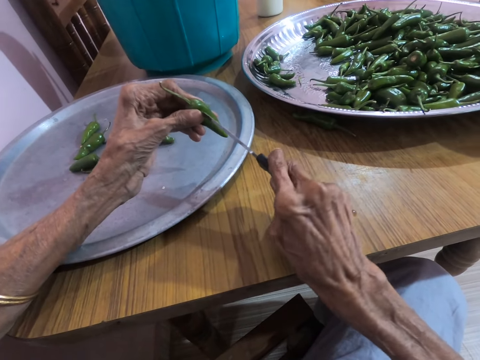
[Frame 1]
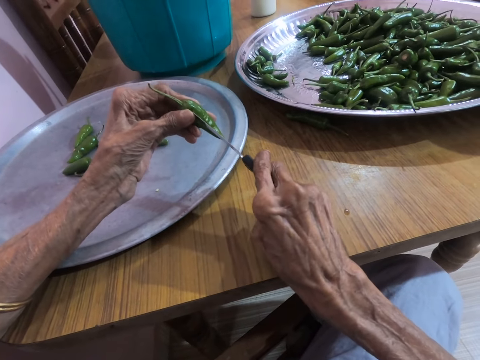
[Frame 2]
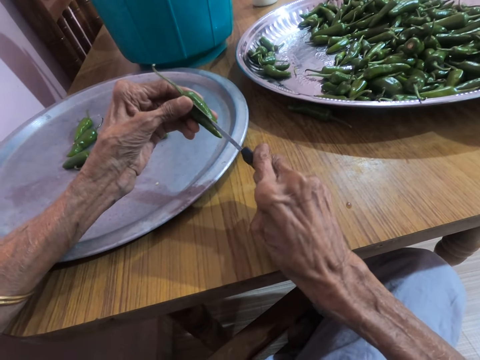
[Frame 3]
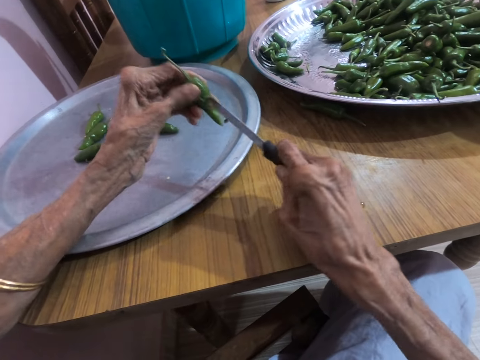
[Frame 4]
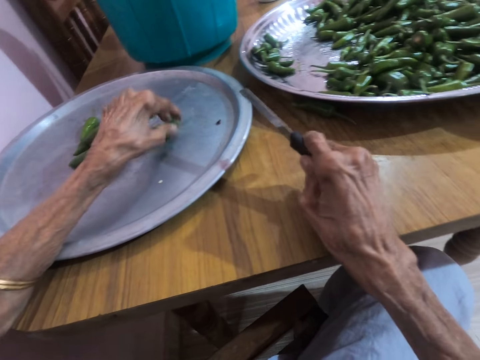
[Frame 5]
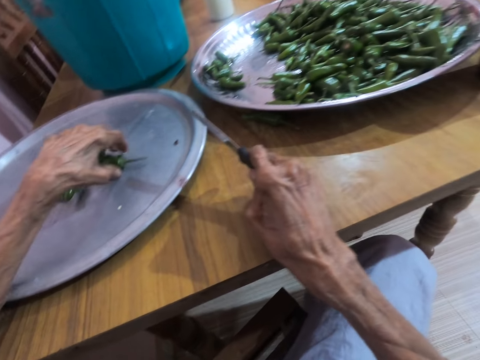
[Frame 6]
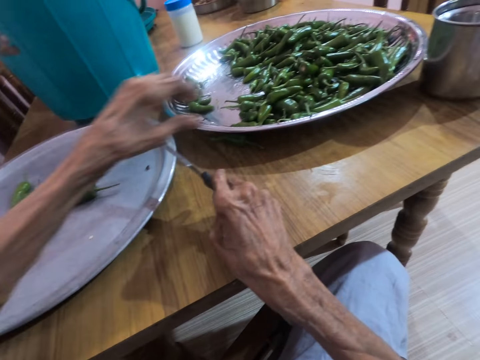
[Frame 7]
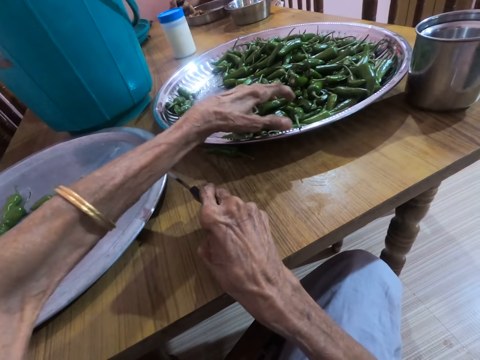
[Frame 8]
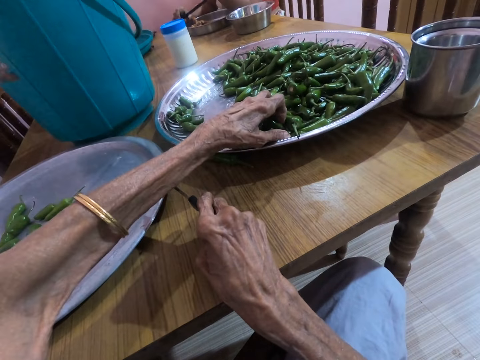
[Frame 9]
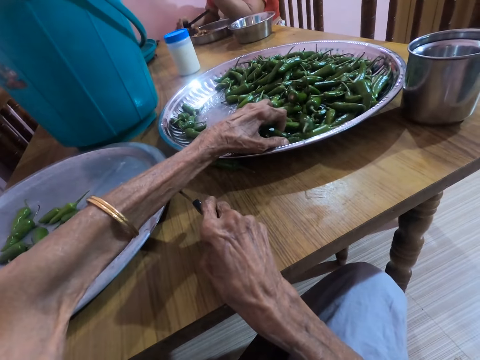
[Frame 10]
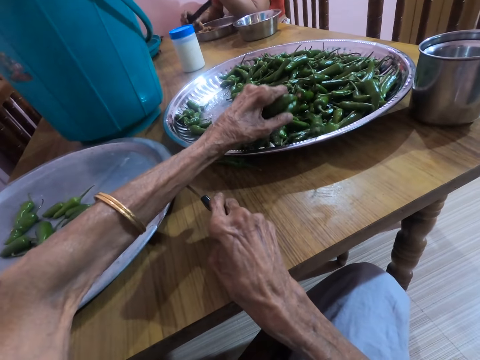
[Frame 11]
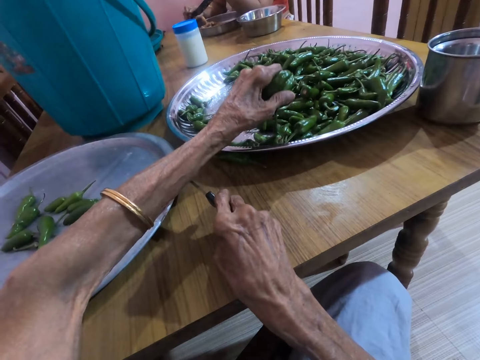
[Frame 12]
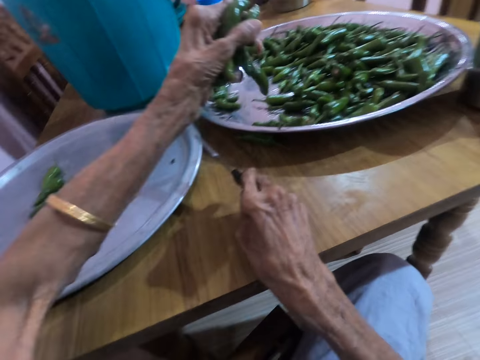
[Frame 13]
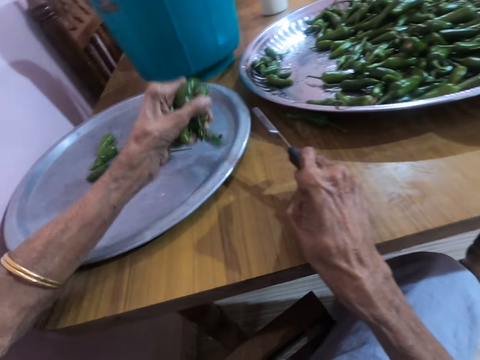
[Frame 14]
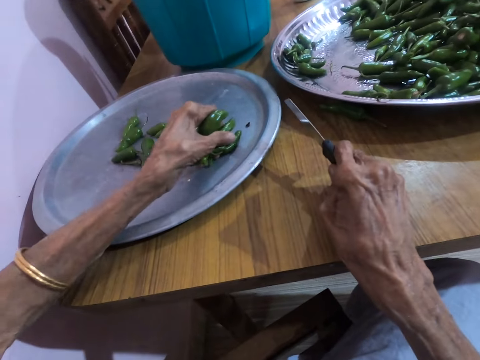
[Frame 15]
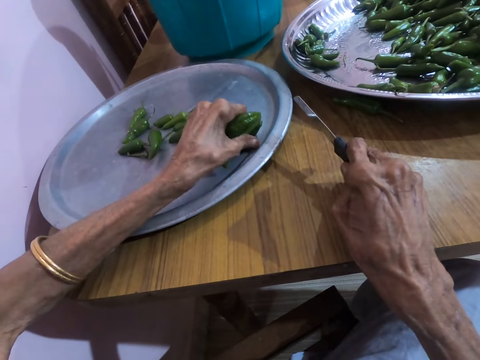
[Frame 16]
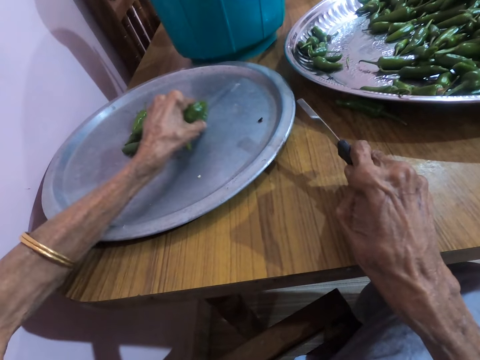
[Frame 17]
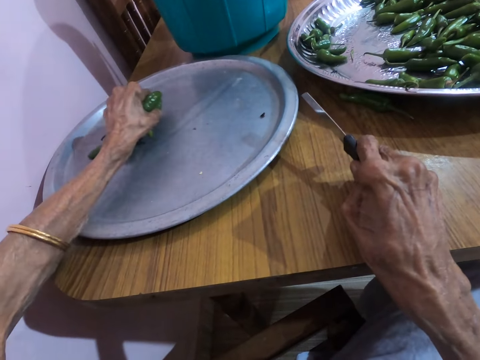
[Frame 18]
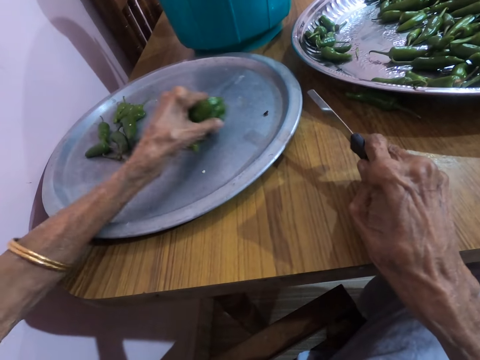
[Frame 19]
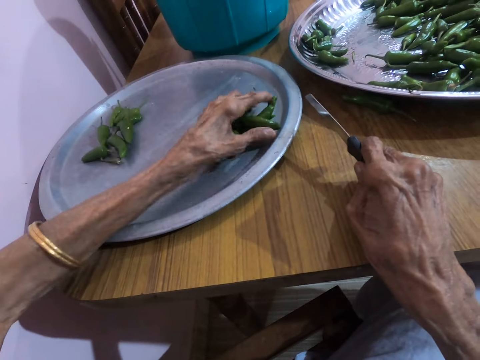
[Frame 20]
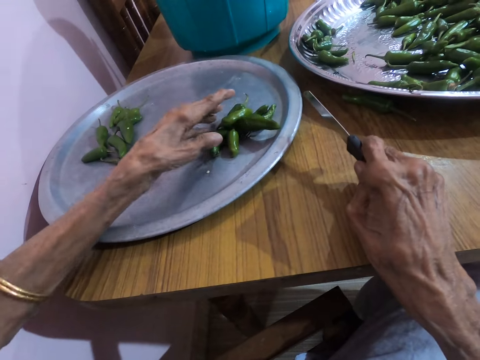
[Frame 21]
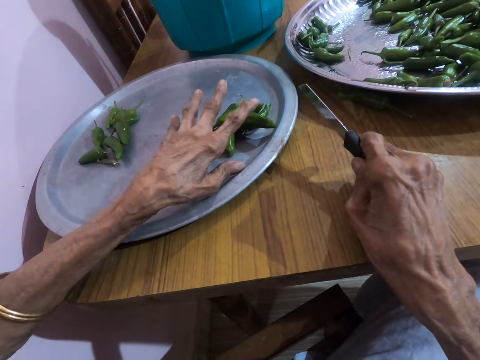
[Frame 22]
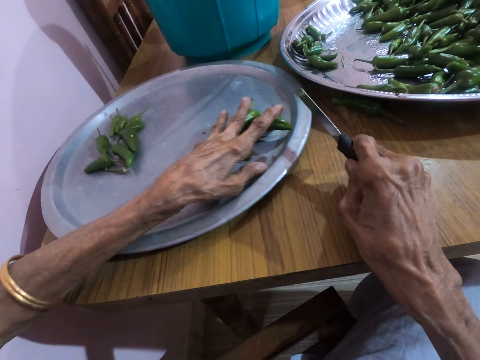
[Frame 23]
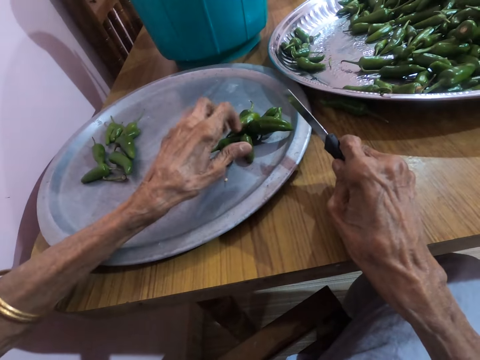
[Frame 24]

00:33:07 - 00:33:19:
The camera wearer cuts the chili using a knife. She puts the chili on the tray. She picks the green pepper from the tray with her left hand. She puts the green pepper in the cover with her left hand. She moves the chilies and places the chilies on the tray.

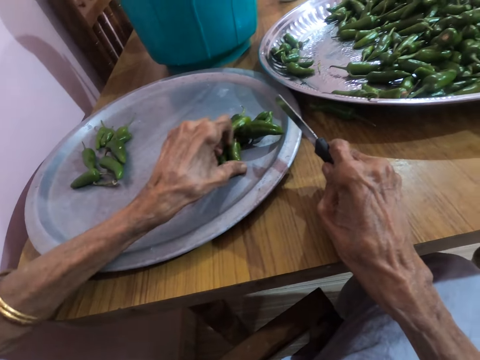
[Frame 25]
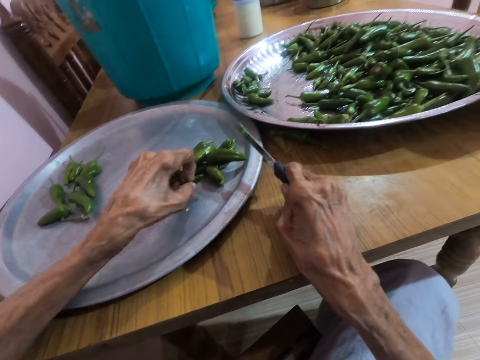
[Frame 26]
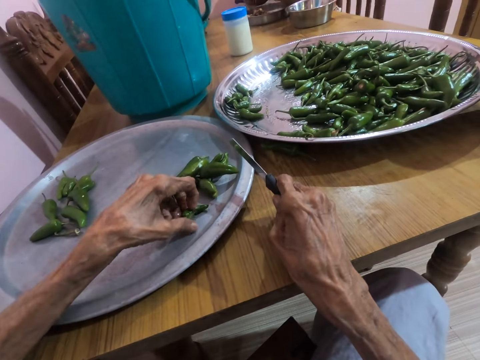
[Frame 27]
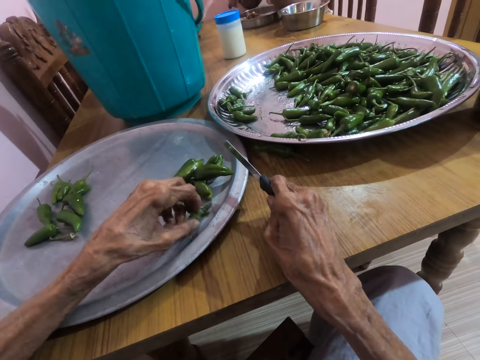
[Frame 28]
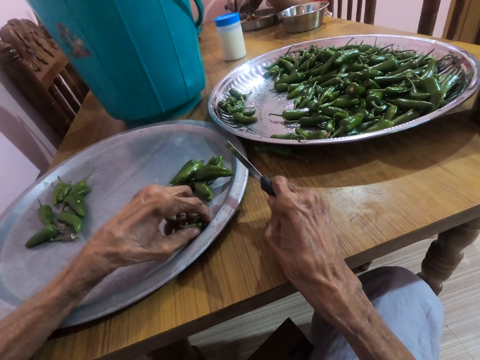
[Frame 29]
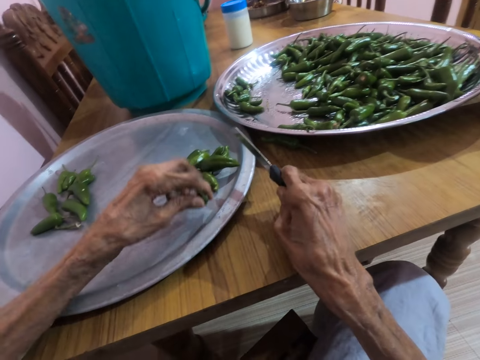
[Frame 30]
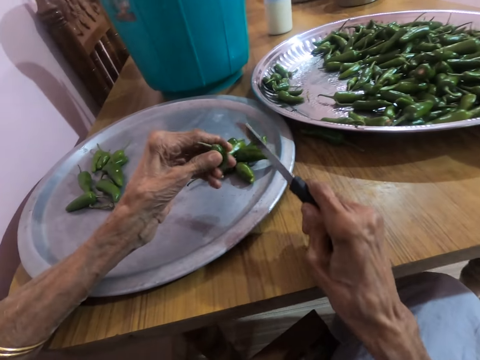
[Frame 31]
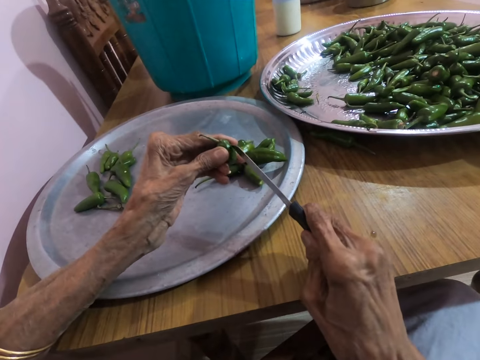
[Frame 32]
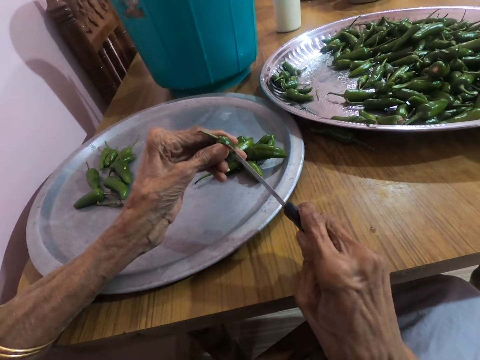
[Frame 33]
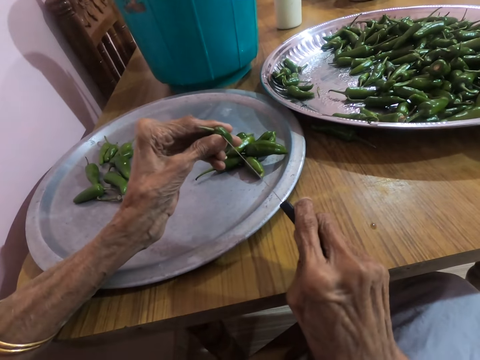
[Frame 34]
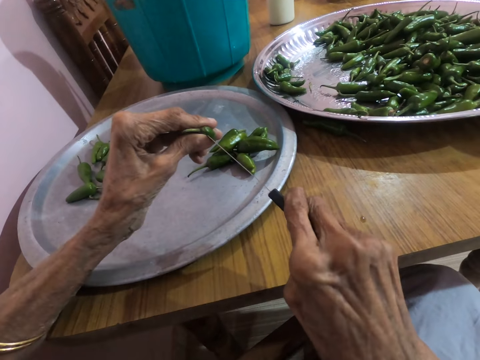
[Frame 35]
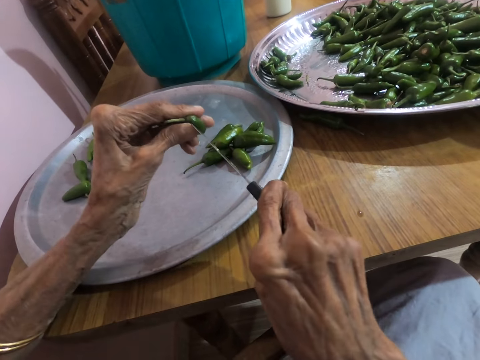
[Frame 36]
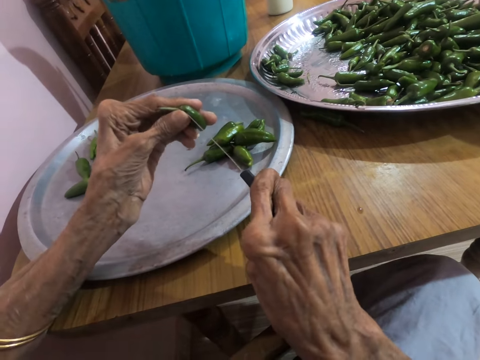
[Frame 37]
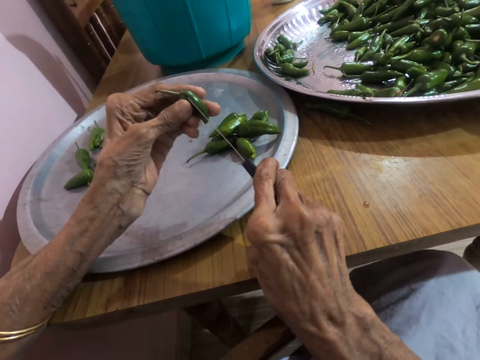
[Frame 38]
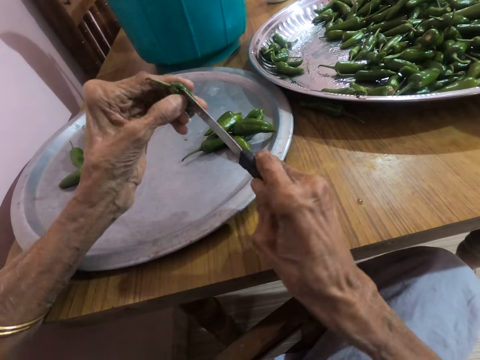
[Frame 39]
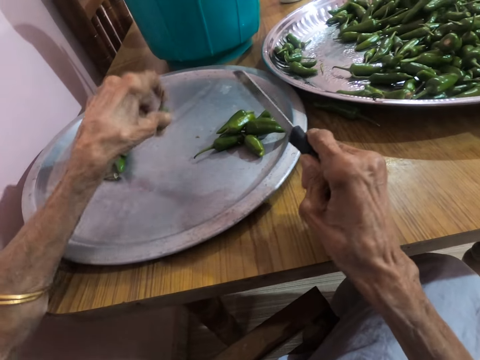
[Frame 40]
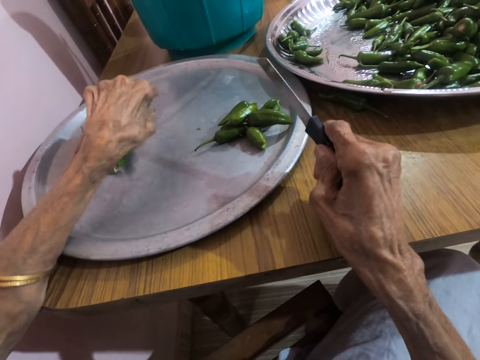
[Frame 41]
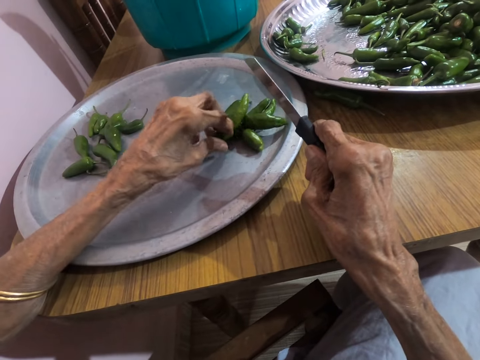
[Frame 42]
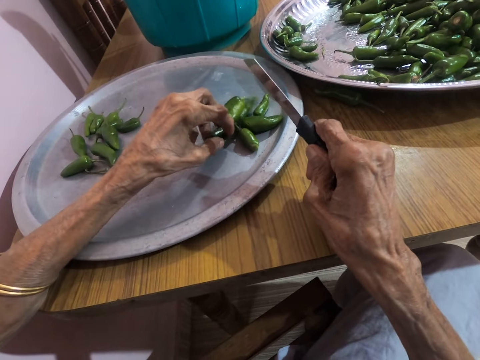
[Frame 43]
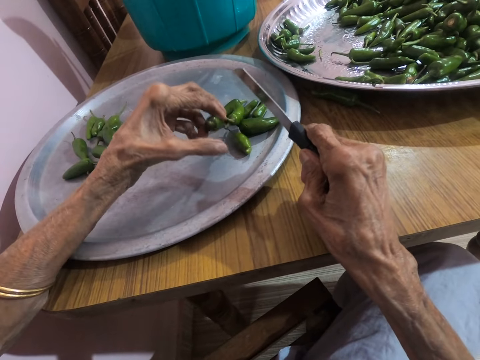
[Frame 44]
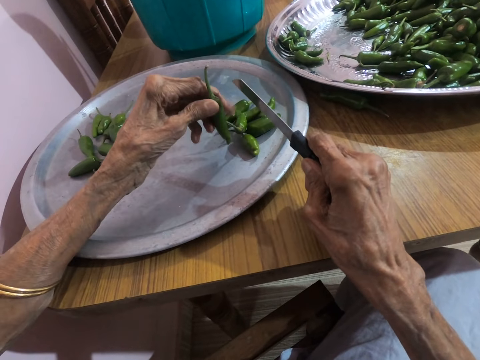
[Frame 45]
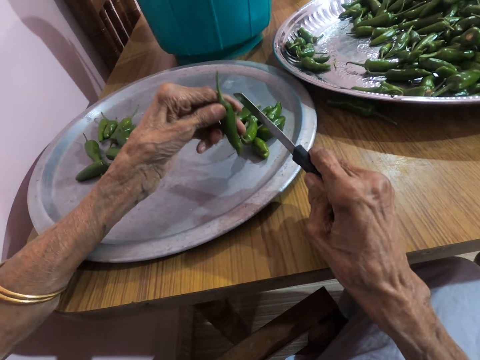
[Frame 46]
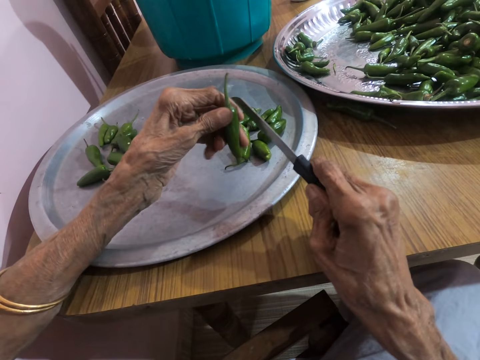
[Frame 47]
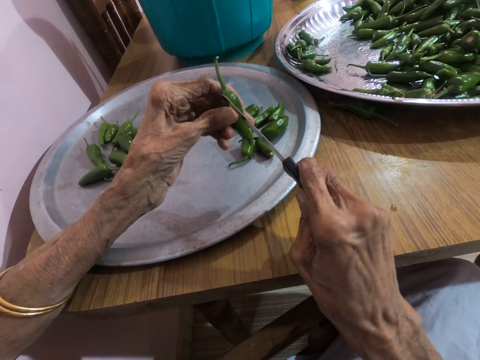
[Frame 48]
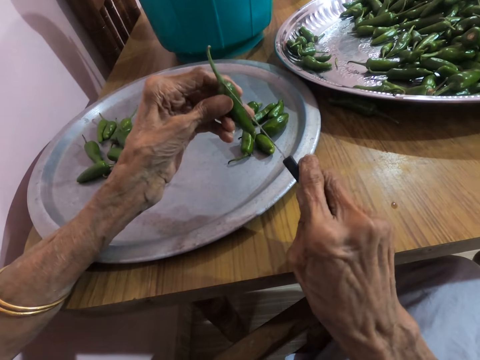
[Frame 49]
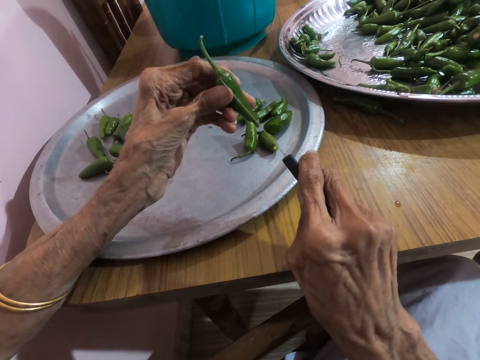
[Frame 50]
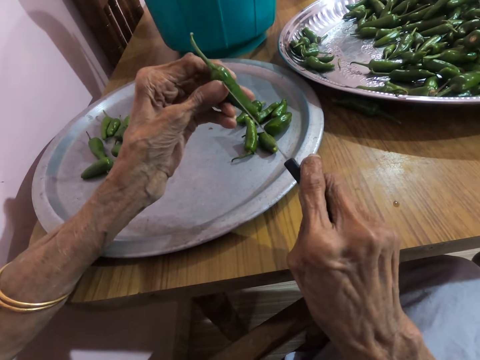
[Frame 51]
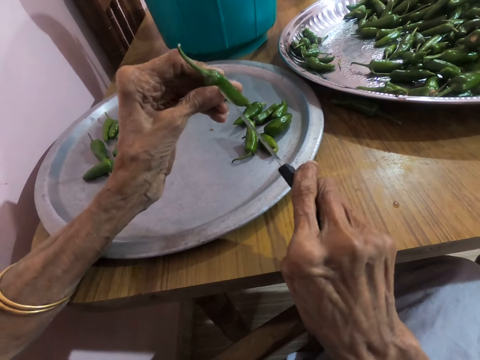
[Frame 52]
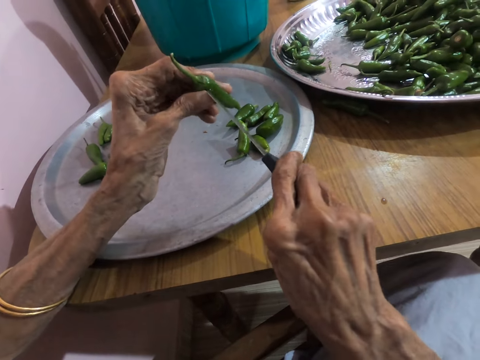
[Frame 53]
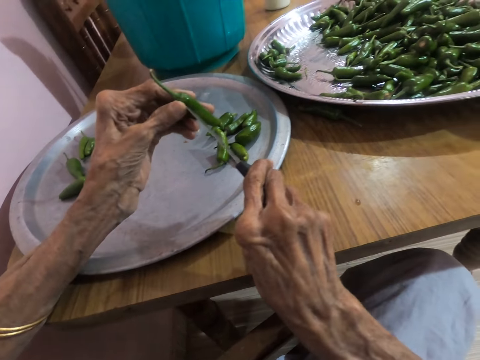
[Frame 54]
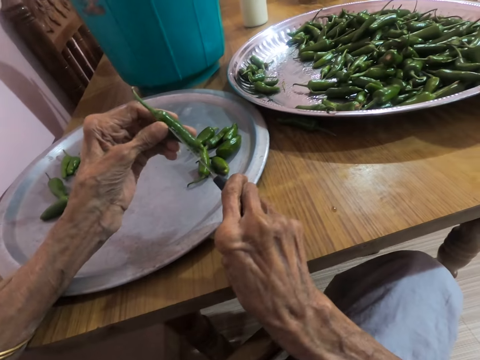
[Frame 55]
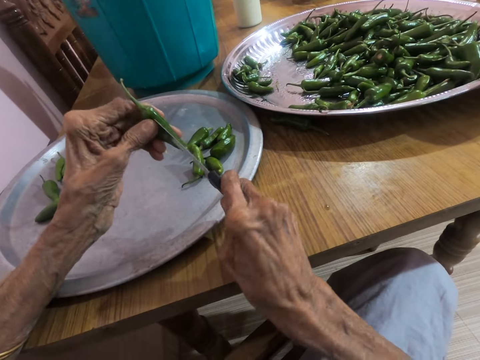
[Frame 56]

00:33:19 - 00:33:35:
The camera wearer cuts the green peppers in the cover with a knife in her right hand. She picks the green chili and cuts the chili using the knife. She puts the chili on the tray. She picks the green chili and cuts the chili using the knife.
